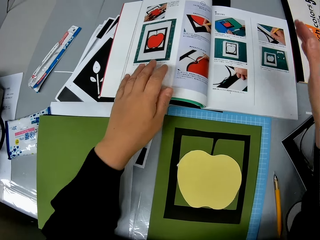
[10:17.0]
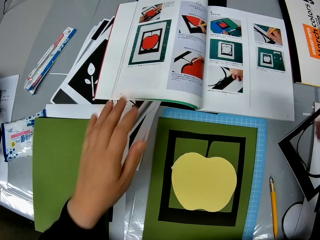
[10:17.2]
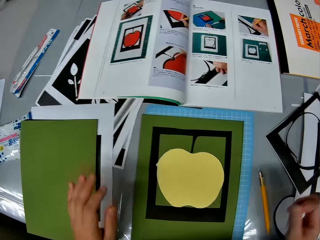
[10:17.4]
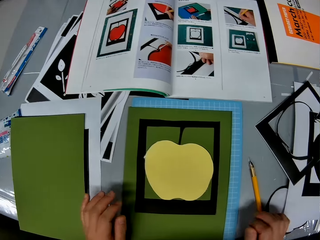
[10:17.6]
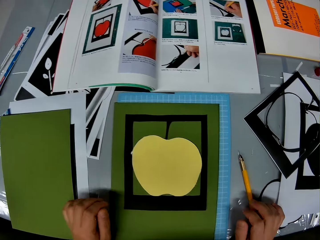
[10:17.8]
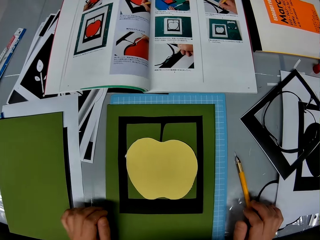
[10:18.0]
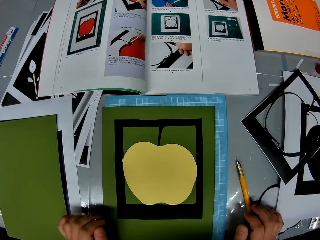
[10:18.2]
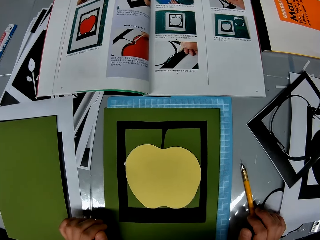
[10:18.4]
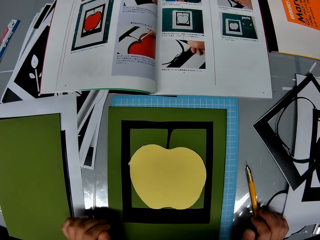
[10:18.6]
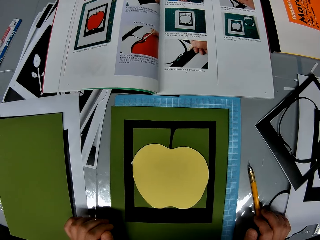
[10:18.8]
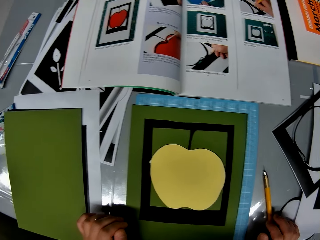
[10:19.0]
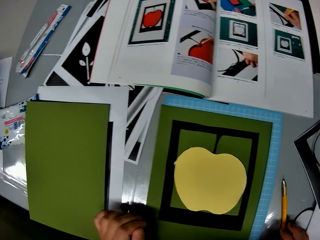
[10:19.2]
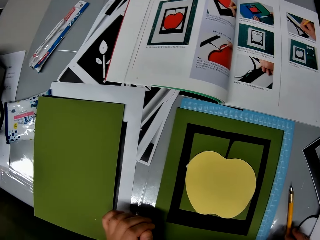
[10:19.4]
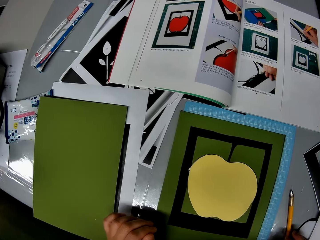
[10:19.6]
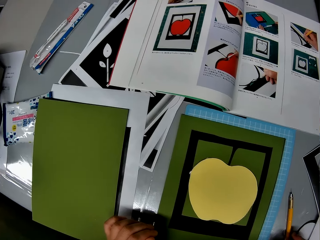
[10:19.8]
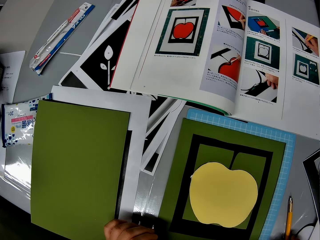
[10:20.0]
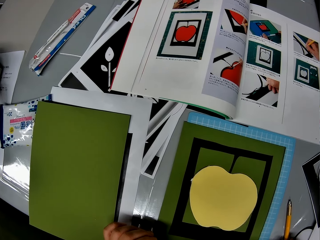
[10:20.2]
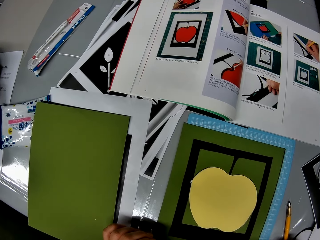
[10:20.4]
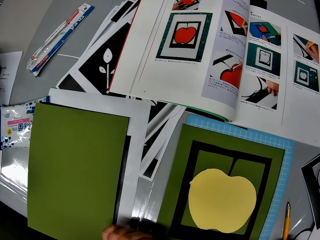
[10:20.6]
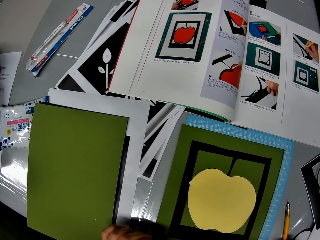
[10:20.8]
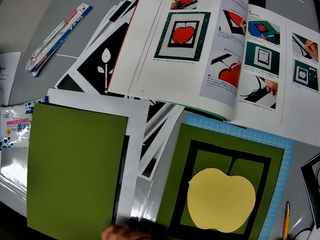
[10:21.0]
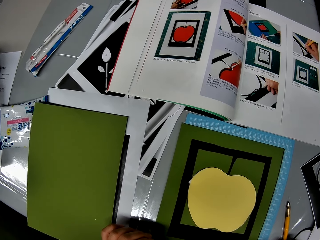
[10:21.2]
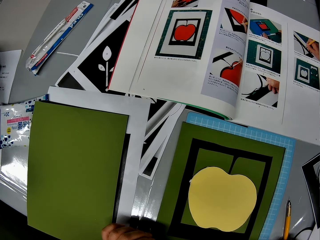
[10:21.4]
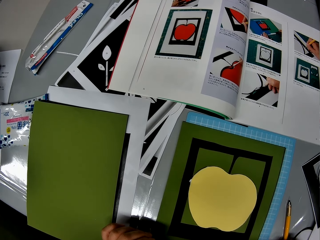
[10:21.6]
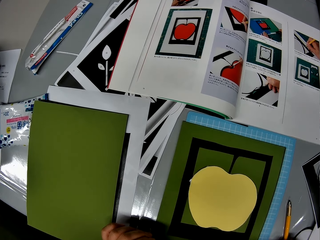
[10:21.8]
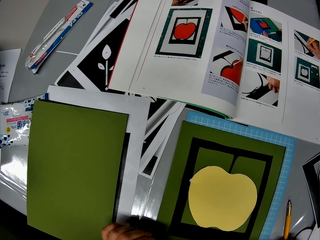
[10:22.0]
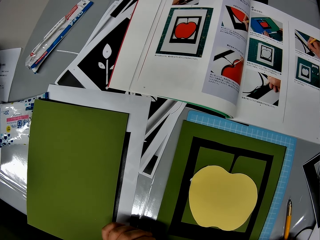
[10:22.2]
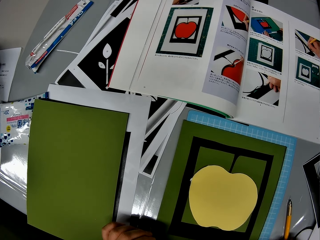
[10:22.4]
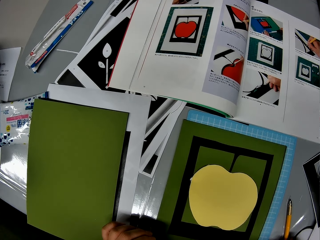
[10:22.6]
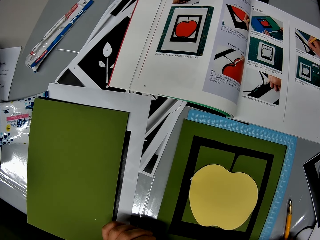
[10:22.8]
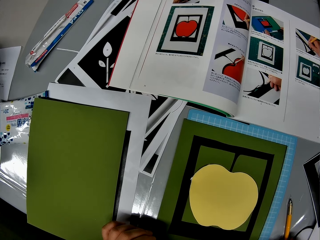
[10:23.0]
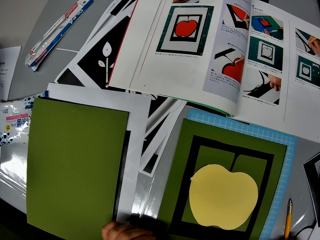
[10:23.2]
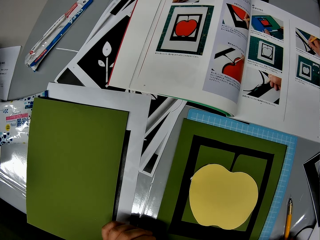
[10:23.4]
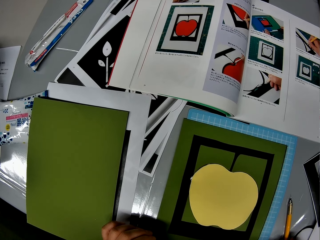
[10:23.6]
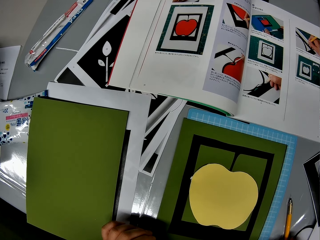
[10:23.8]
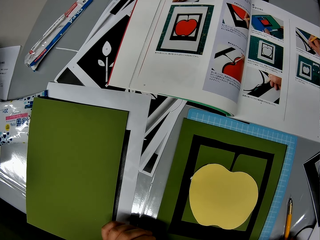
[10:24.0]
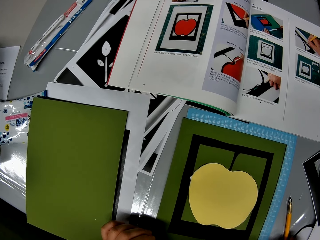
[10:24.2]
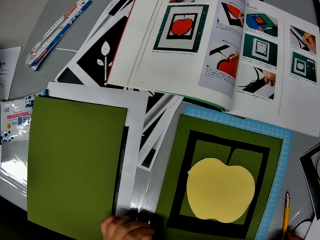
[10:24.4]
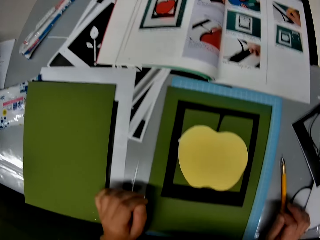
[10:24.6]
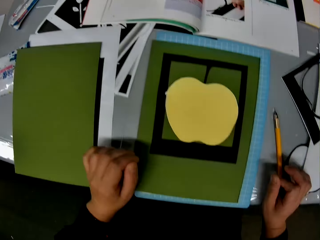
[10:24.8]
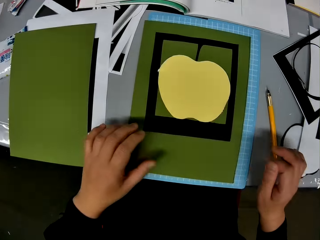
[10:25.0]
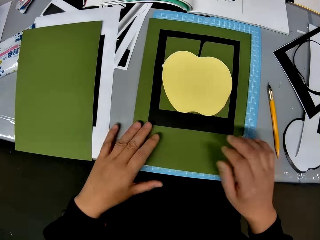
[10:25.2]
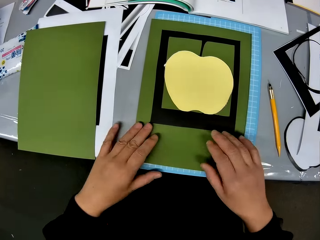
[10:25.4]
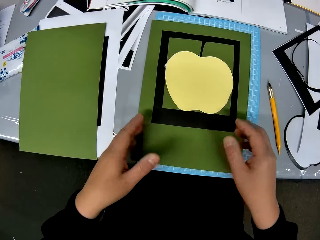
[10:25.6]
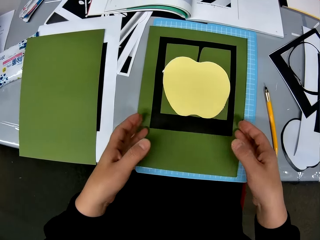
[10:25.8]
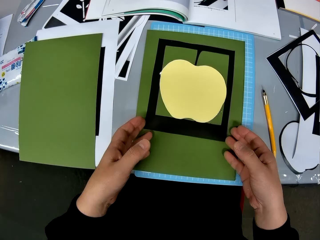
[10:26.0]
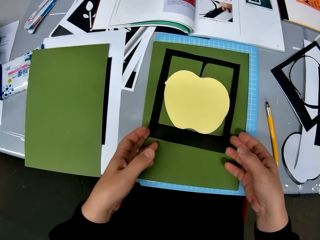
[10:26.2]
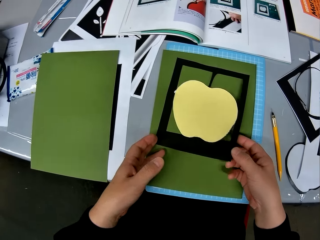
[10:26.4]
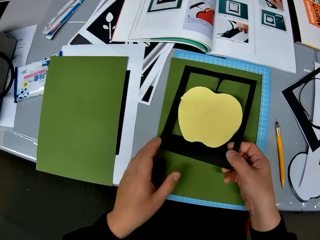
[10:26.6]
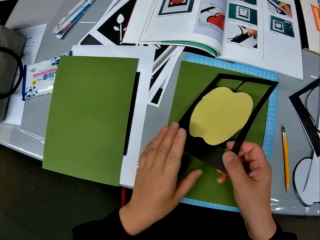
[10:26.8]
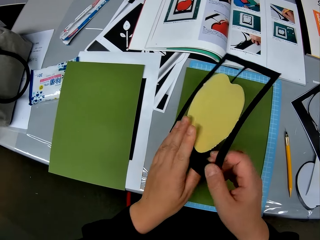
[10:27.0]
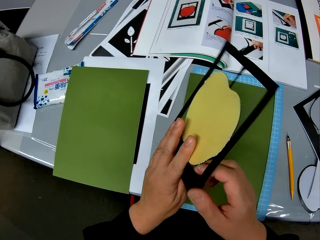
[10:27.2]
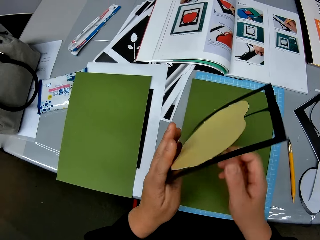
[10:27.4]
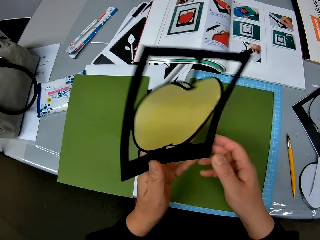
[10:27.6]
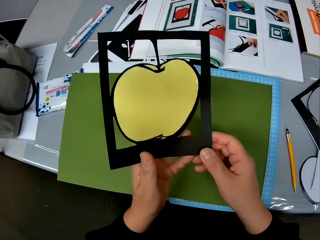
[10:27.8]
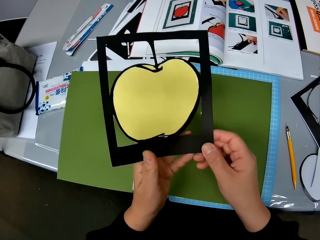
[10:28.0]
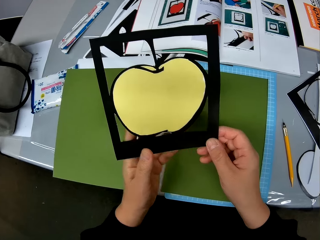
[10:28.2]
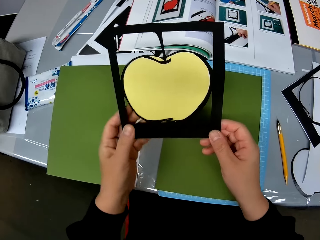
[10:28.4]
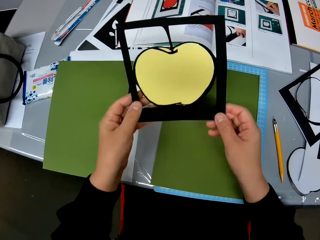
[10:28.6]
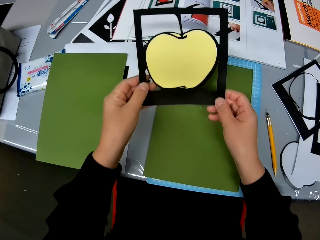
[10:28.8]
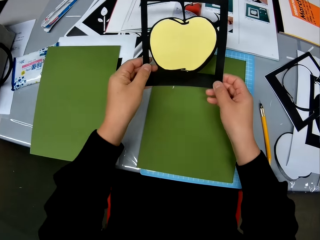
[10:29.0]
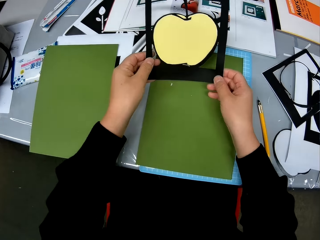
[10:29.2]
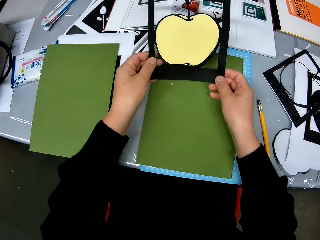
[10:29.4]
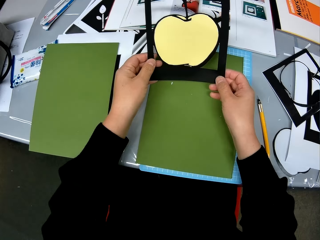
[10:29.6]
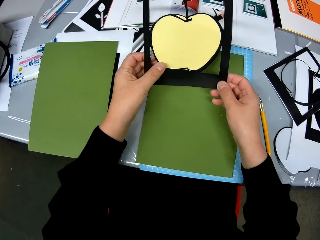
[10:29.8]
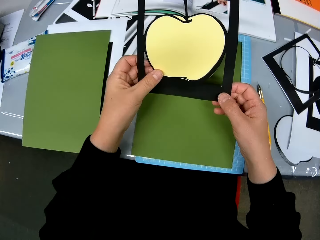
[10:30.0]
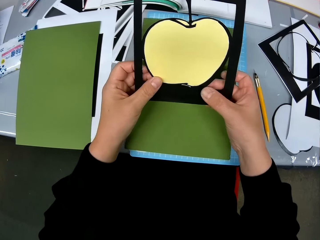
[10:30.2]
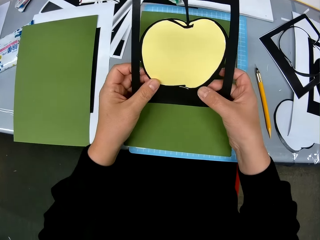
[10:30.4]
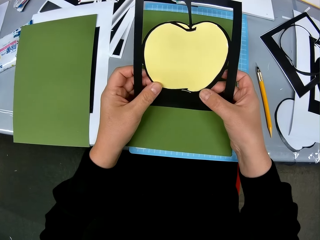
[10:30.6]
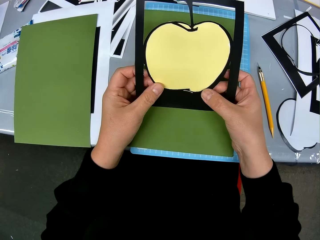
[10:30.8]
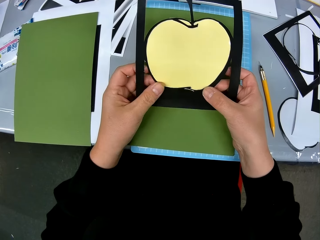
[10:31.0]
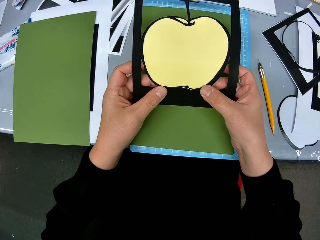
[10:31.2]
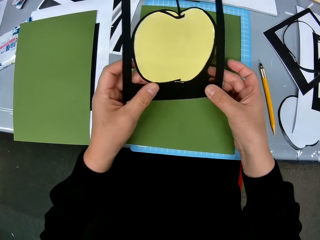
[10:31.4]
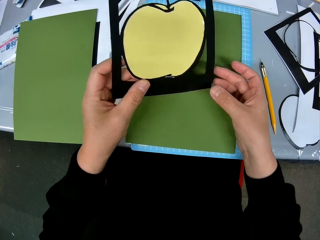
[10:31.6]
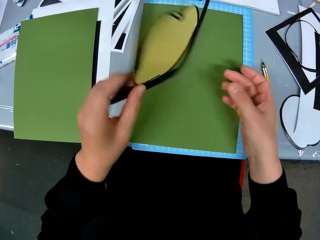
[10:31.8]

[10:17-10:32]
The camera wearer looks at the book. They turn the paper over, pick up the paper craft, and stare at the paper.

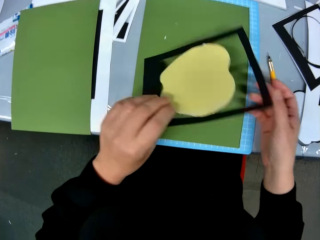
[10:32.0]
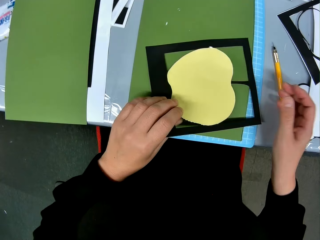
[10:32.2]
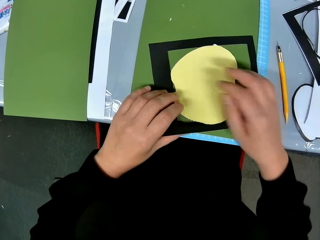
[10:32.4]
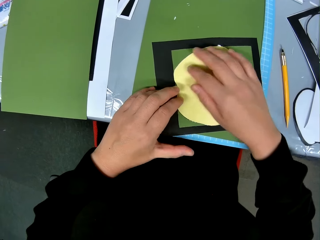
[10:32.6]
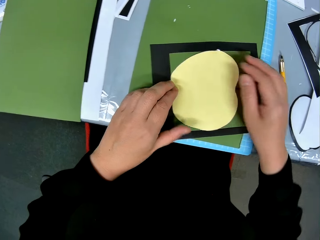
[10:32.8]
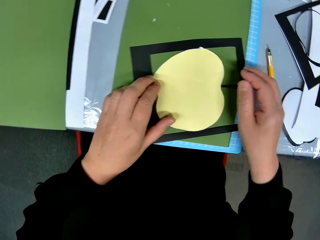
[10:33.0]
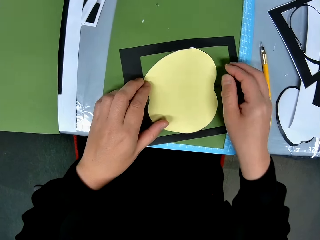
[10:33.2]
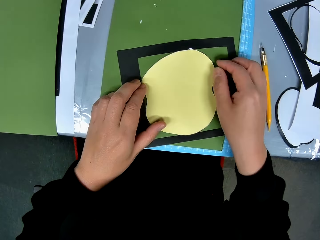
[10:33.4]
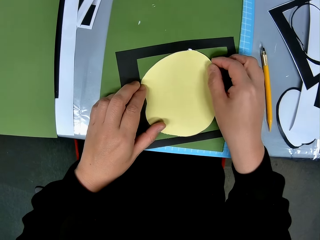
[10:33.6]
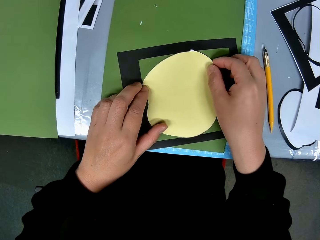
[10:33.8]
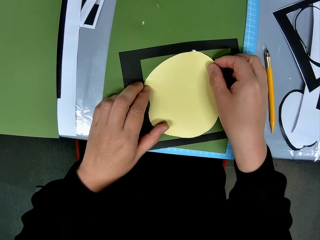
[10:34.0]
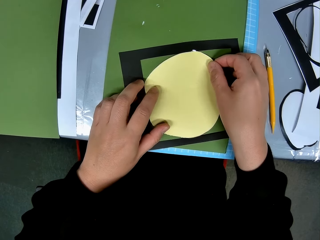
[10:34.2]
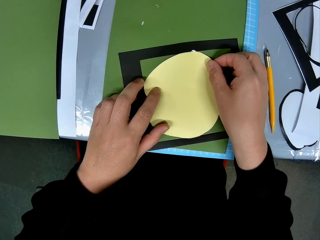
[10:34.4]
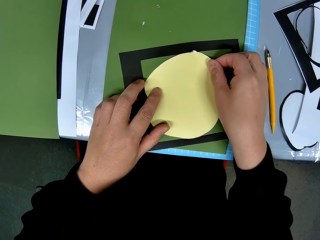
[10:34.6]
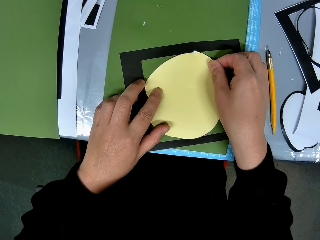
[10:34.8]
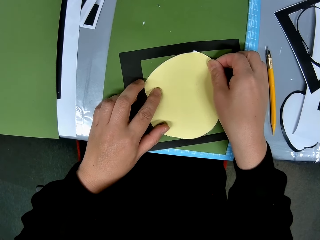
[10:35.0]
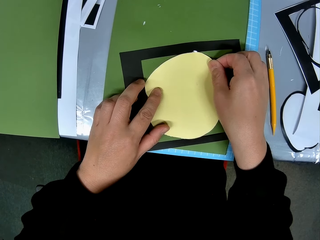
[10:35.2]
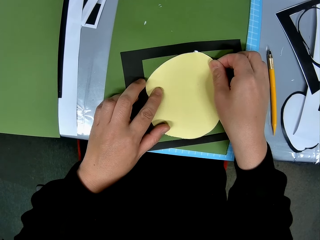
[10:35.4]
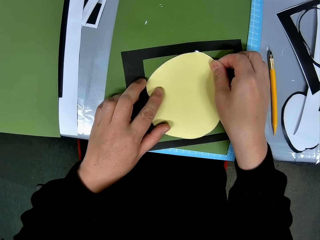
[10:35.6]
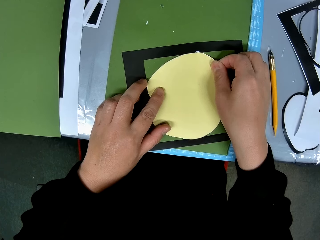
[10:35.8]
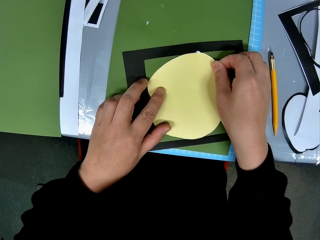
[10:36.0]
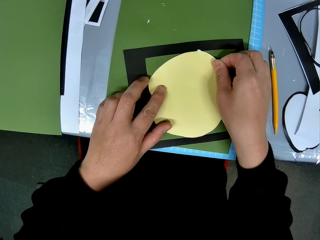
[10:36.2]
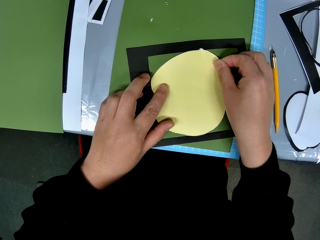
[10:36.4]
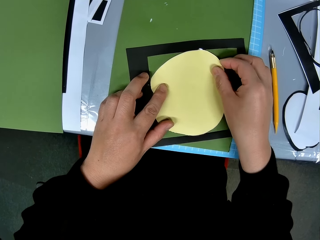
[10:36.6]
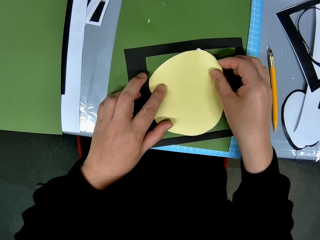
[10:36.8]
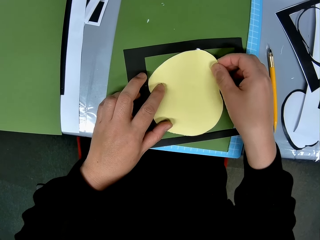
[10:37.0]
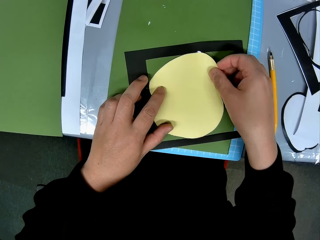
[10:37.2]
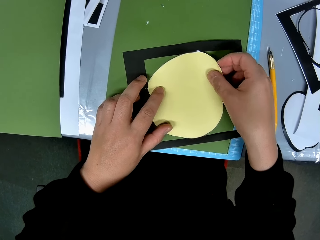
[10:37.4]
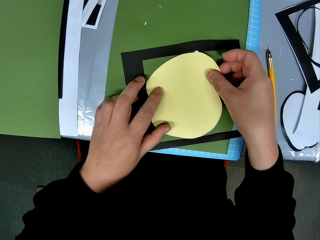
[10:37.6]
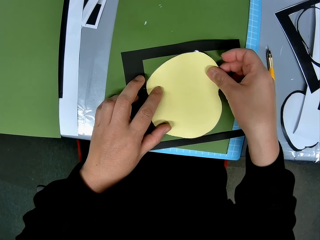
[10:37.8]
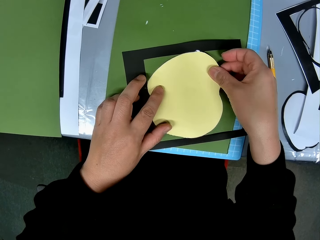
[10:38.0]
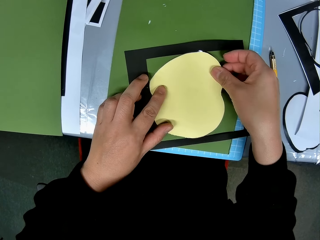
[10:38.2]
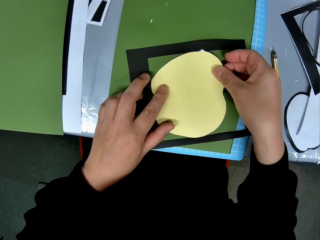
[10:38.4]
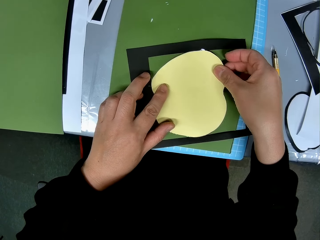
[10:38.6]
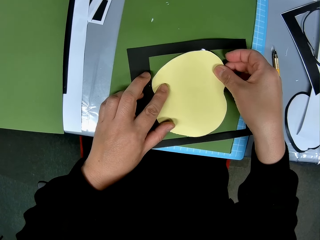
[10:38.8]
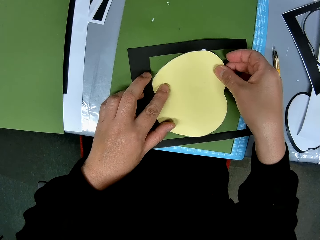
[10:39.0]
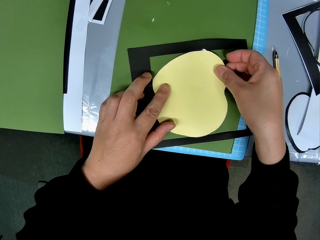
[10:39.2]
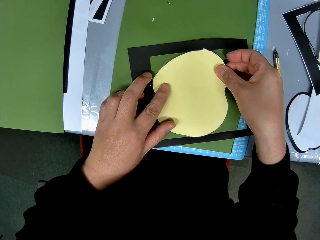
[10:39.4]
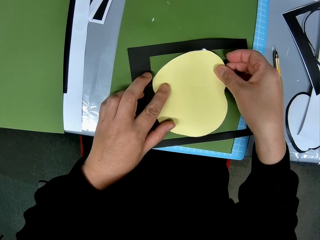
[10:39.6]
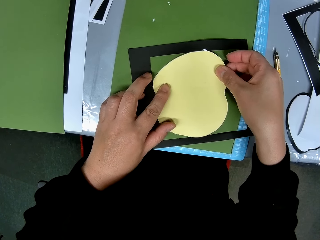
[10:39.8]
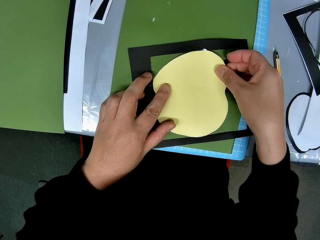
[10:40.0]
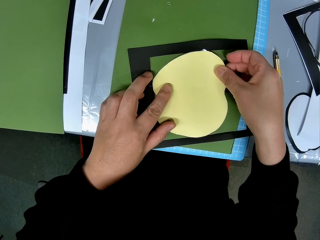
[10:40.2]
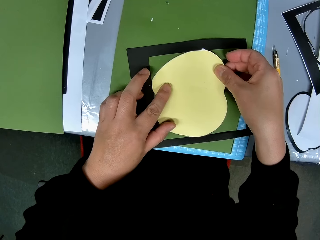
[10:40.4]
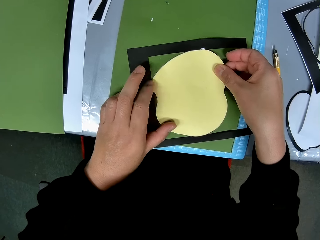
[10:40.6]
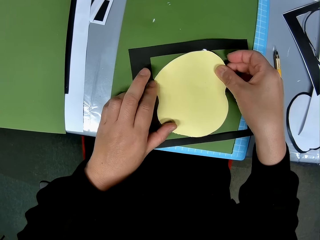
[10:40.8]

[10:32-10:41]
The camera wearer drops the paper craft on the table. They stare at the paper.
